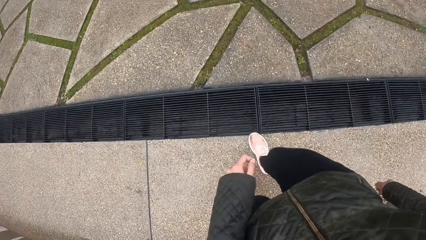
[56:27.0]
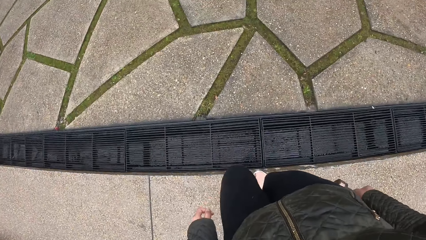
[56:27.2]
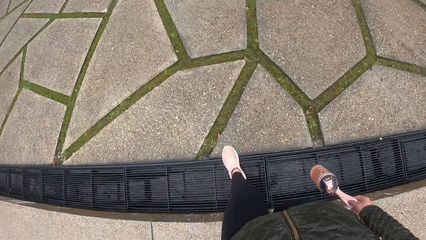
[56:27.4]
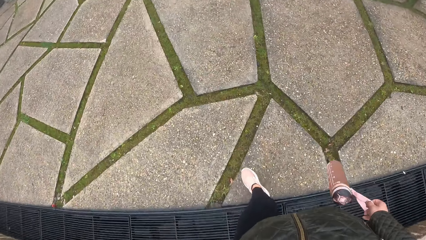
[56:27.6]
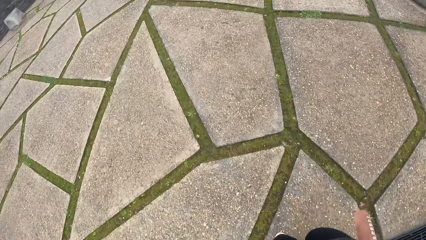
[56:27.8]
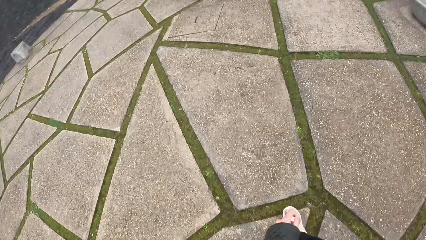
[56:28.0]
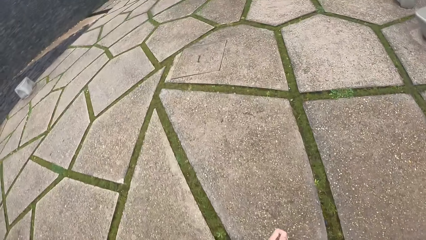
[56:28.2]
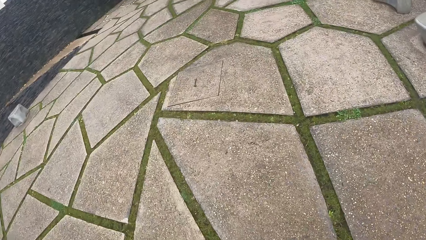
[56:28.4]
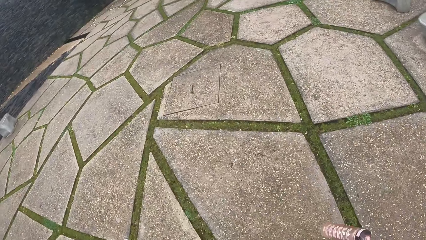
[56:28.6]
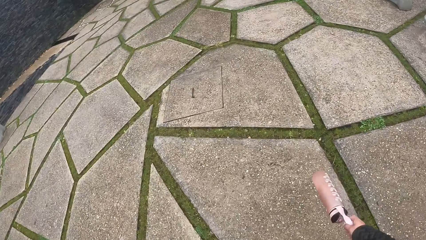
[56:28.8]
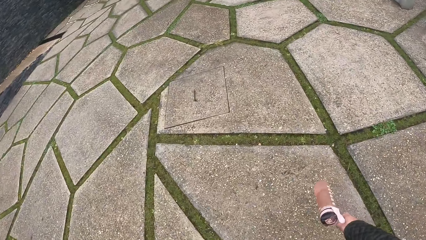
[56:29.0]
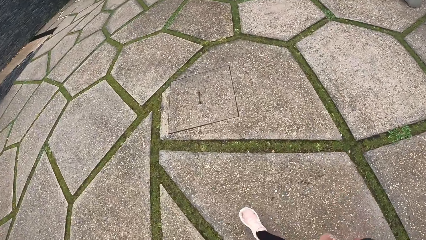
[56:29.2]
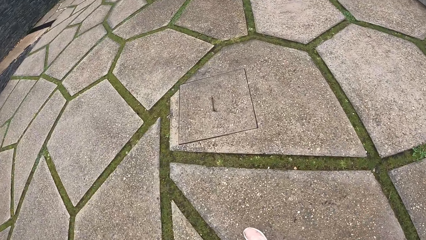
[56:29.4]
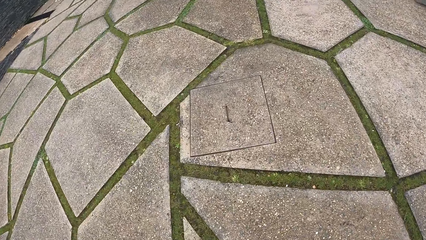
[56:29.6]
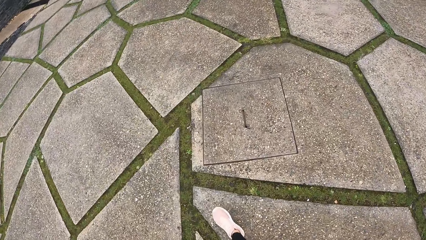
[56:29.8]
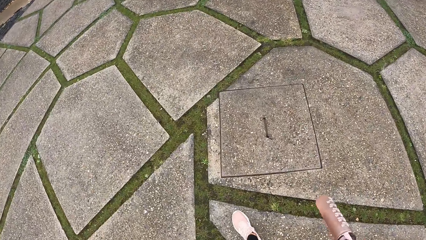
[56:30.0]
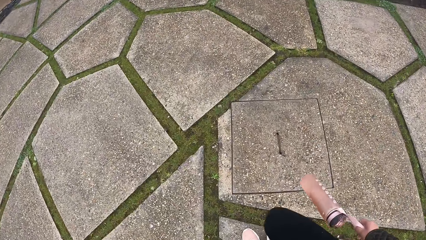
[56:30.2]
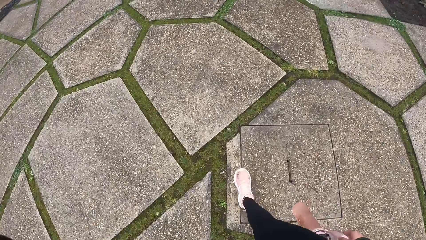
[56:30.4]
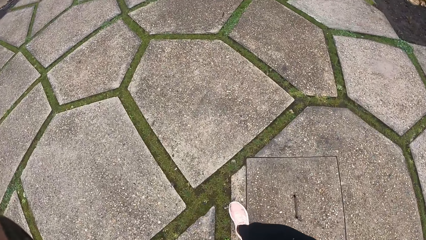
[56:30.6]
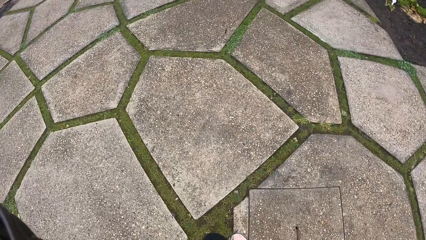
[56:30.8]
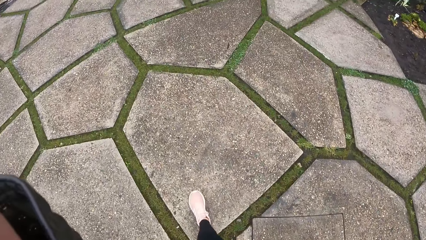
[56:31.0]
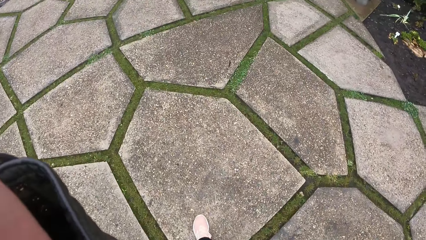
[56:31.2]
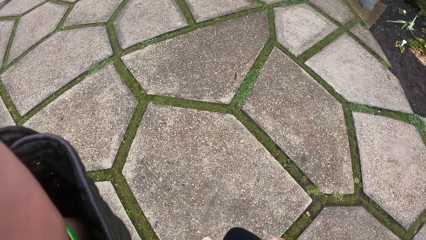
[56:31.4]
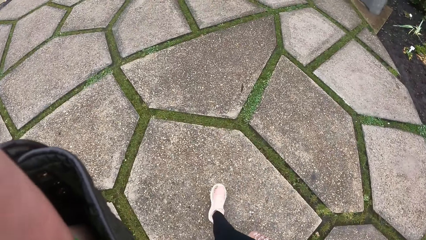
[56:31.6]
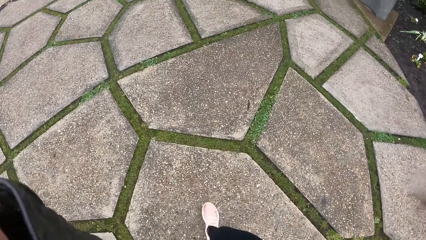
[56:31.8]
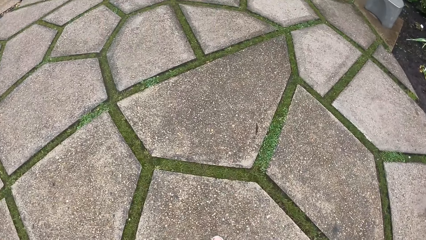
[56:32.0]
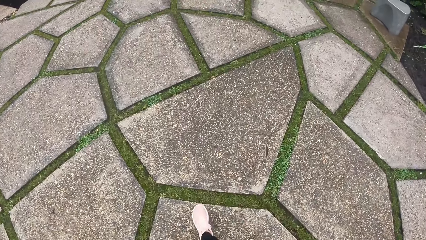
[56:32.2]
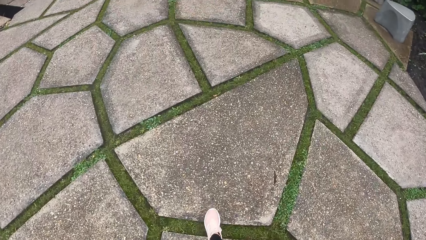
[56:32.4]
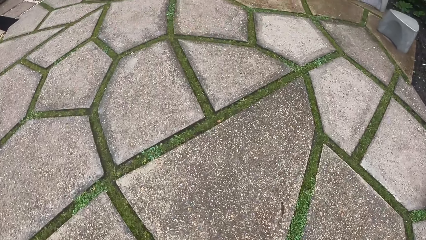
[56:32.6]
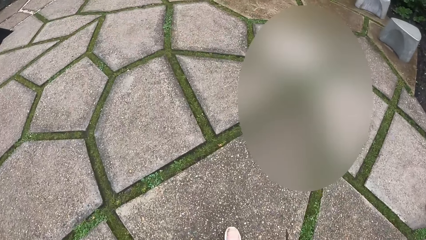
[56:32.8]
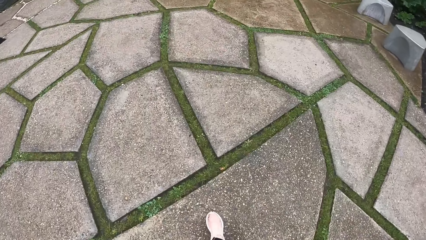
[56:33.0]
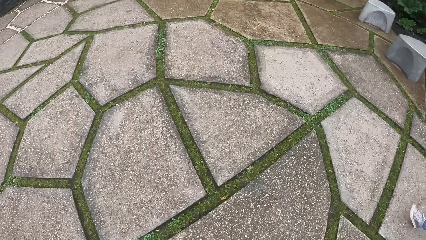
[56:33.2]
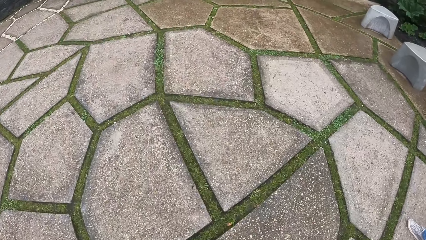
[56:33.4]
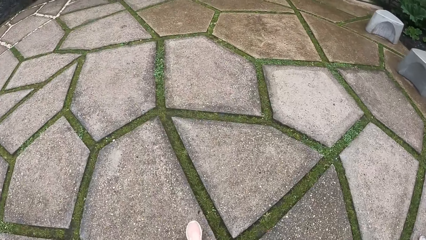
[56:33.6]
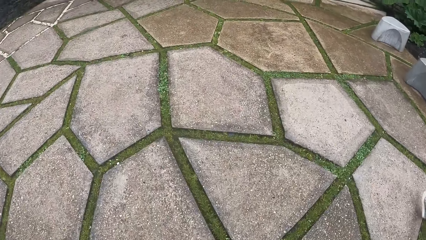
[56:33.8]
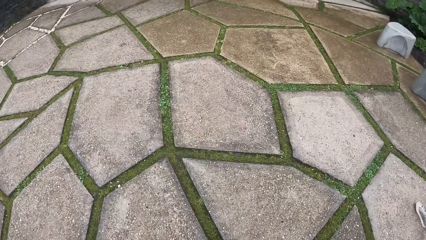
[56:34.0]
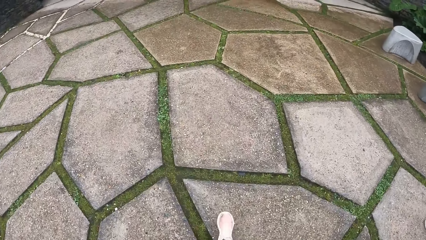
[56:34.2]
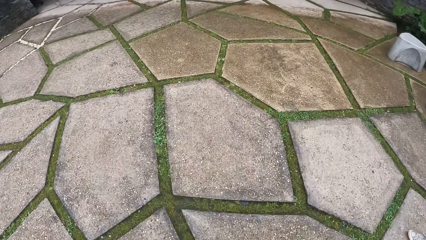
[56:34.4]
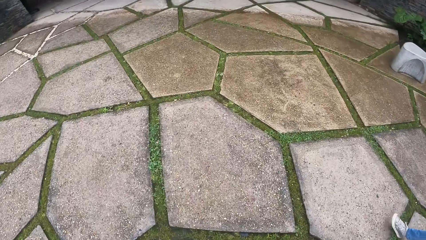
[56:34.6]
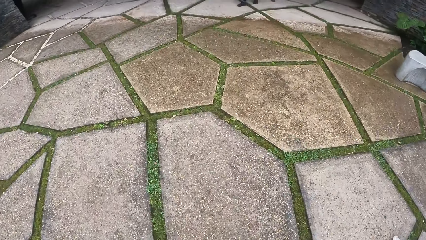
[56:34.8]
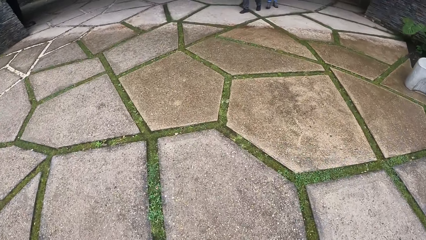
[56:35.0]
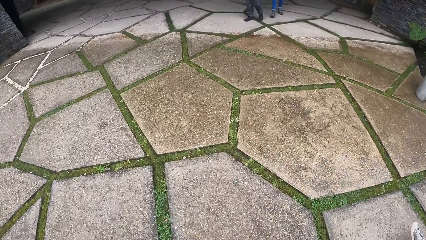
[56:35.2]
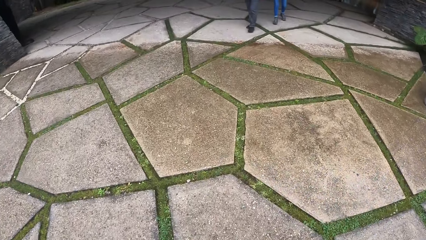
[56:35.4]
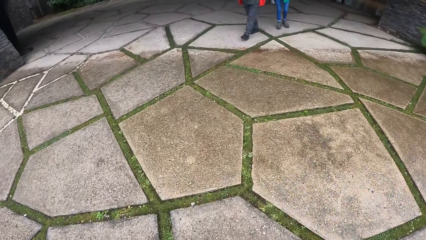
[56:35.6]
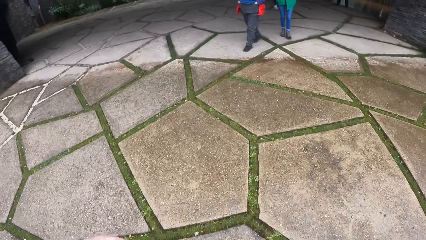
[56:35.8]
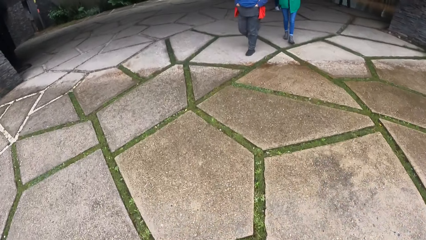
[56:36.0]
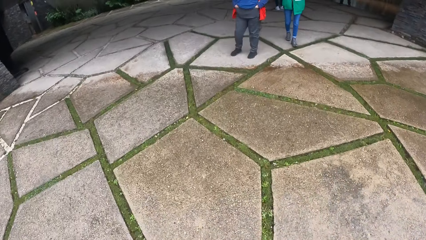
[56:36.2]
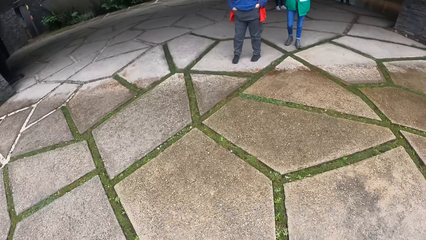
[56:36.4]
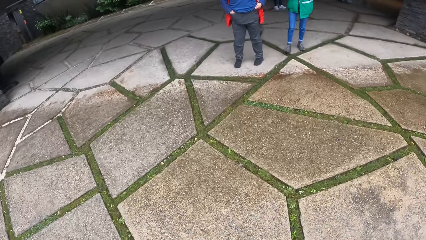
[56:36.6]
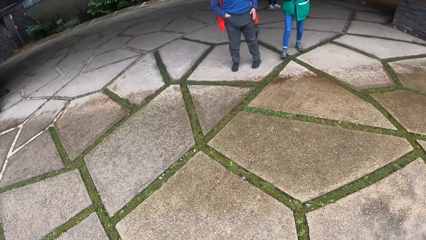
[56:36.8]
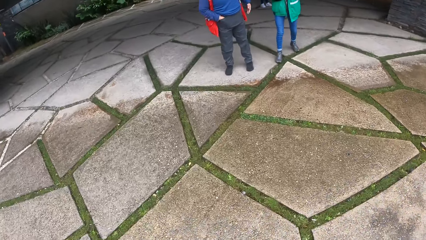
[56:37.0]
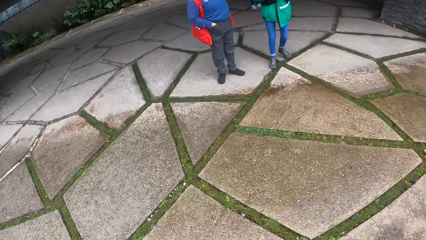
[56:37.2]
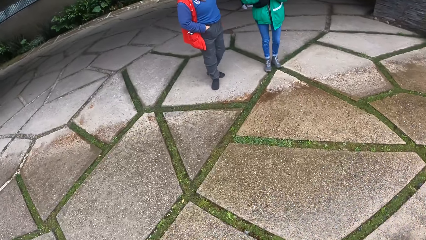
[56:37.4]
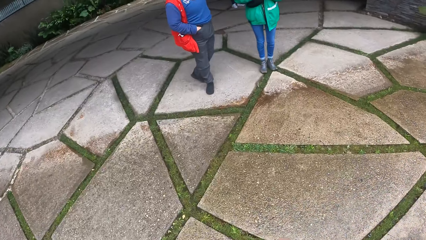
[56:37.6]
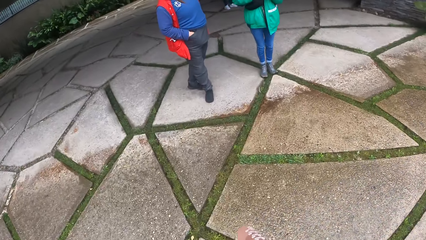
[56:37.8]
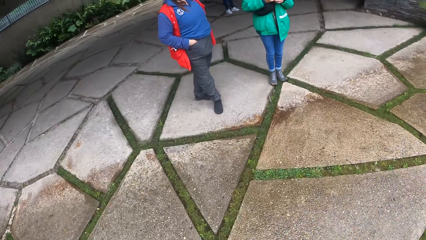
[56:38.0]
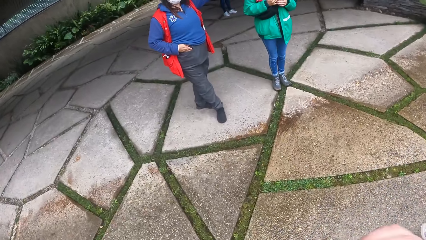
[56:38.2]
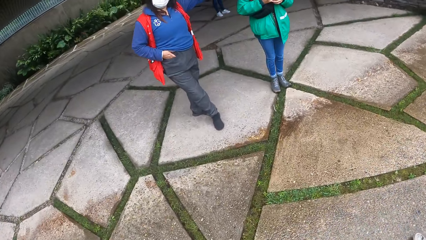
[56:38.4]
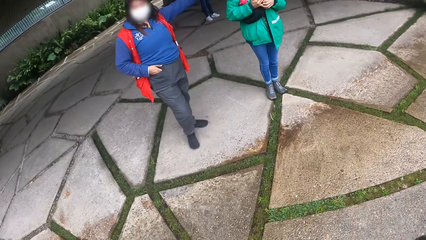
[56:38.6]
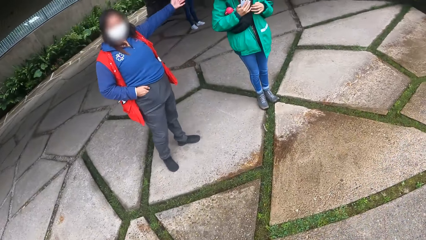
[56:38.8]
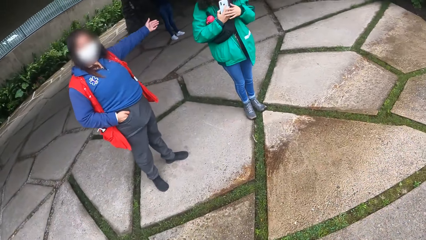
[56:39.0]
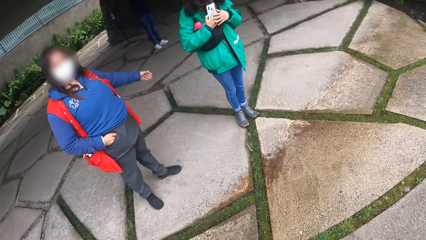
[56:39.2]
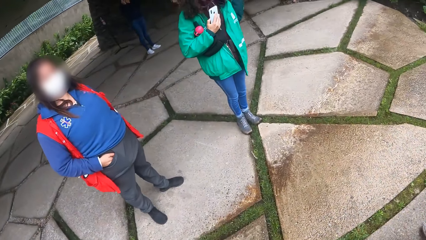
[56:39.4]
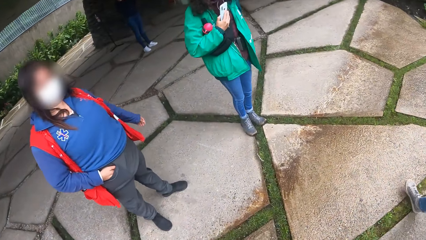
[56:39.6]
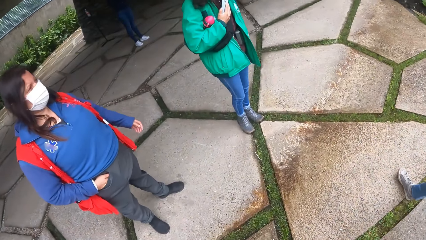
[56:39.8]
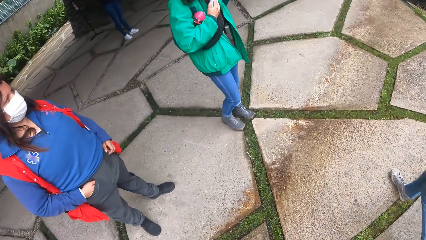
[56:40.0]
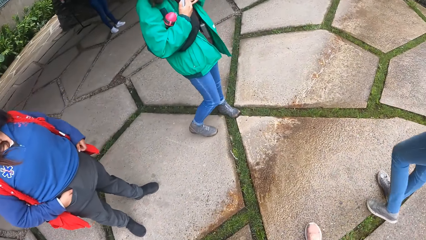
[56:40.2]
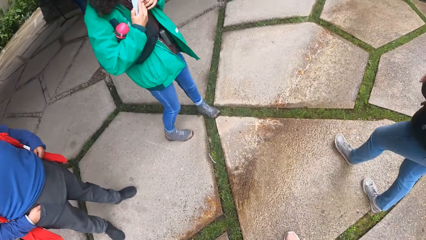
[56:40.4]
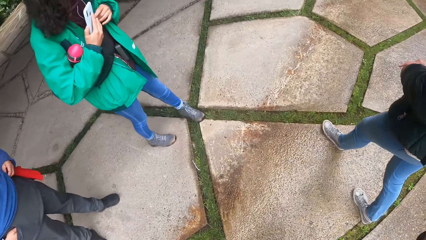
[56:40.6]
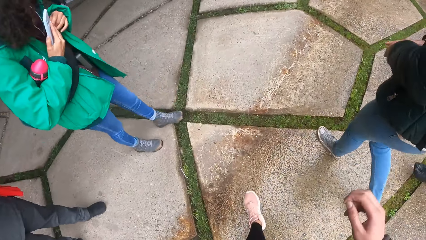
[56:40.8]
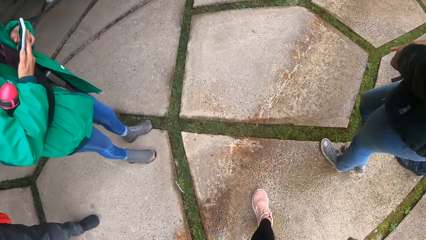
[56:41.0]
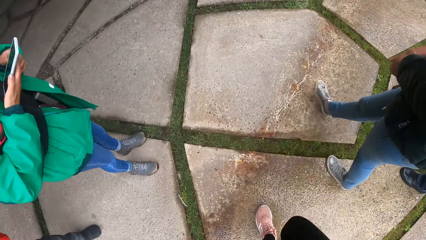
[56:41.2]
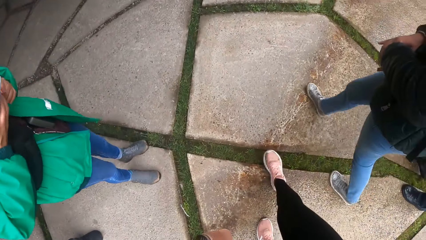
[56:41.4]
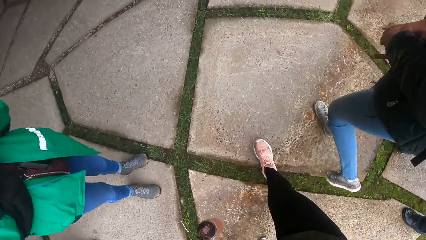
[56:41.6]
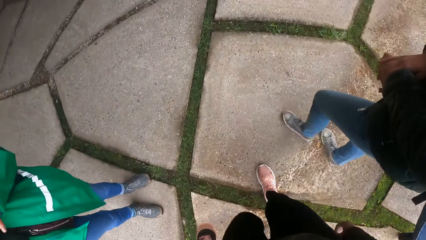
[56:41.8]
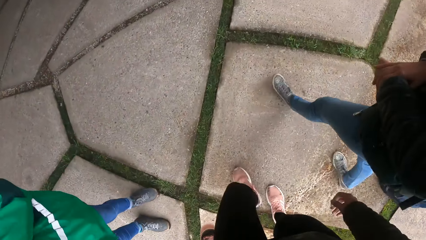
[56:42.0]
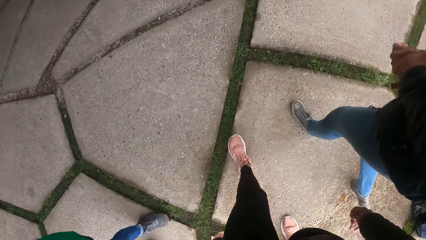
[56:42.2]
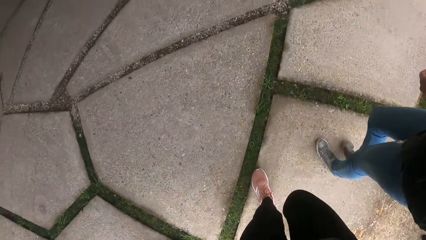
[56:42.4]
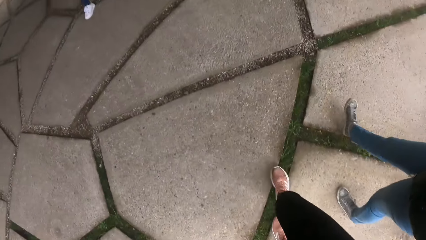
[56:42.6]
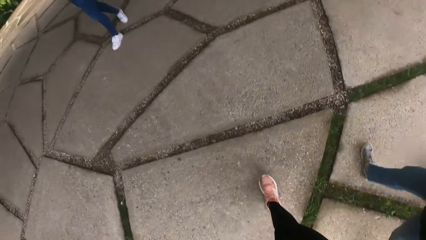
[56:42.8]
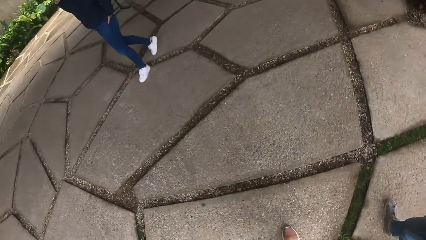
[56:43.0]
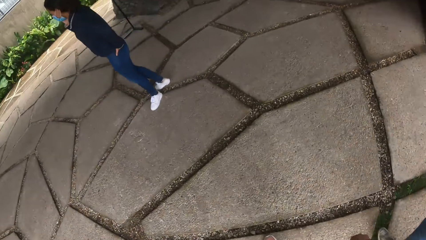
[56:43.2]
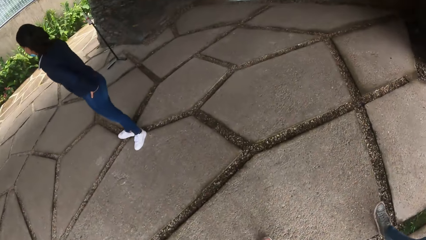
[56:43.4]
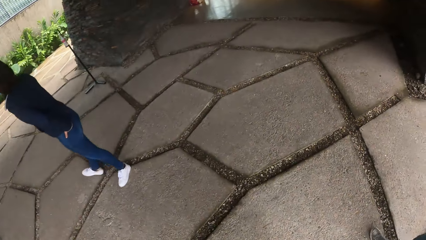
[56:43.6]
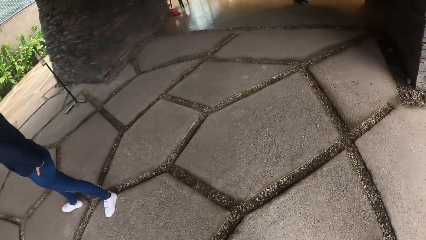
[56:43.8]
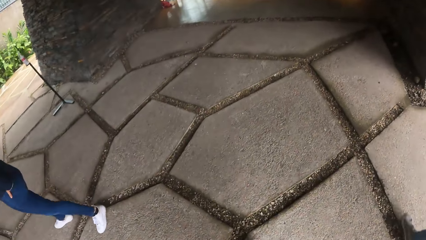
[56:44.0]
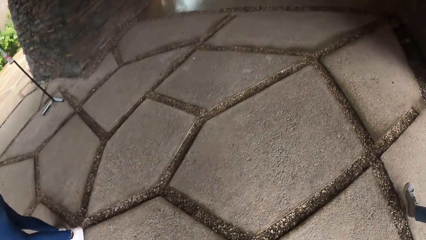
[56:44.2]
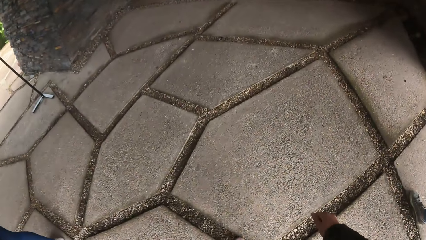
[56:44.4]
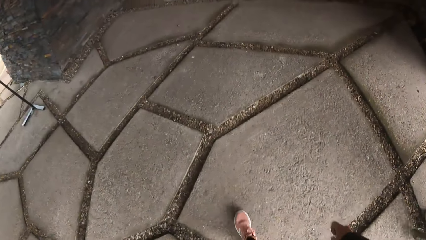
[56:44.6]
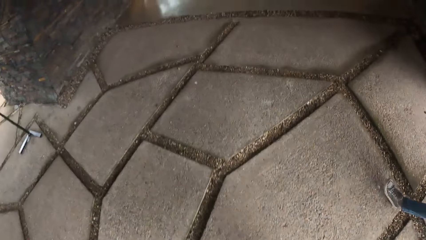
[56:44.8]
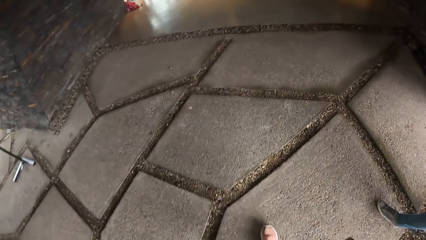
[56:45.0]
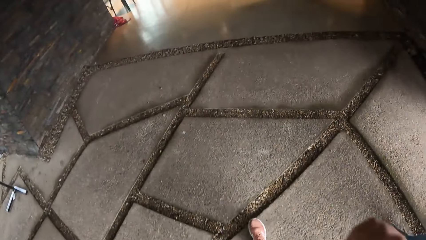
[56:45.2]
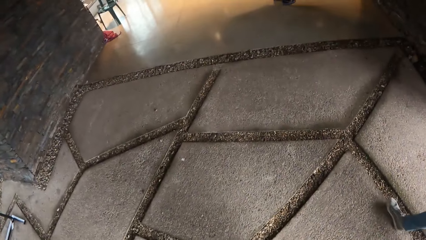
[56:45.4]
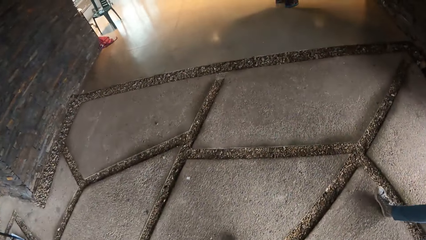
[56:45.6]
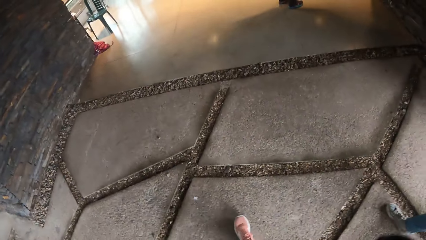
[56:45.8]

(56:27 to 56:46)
A woman moves around. The women move around.
